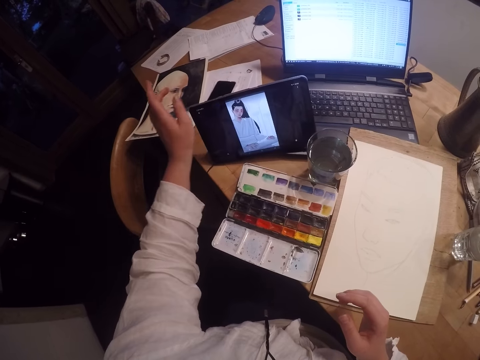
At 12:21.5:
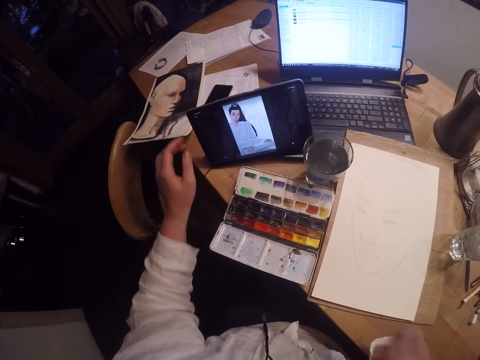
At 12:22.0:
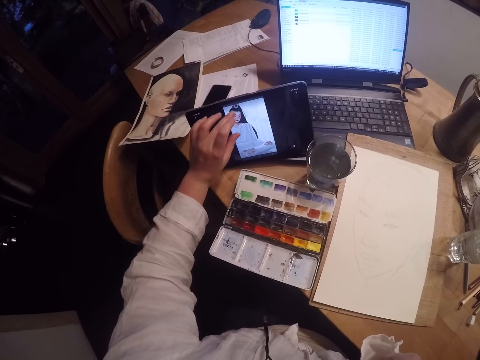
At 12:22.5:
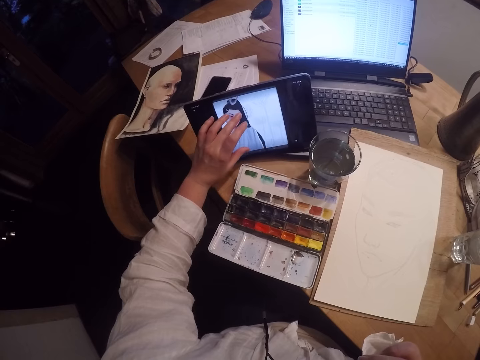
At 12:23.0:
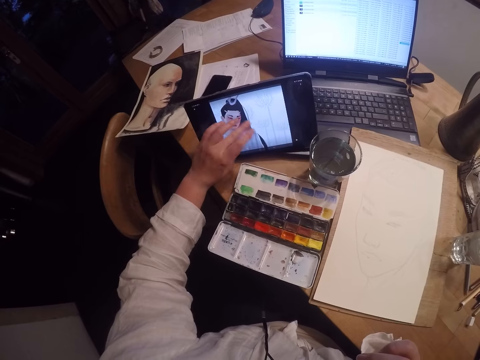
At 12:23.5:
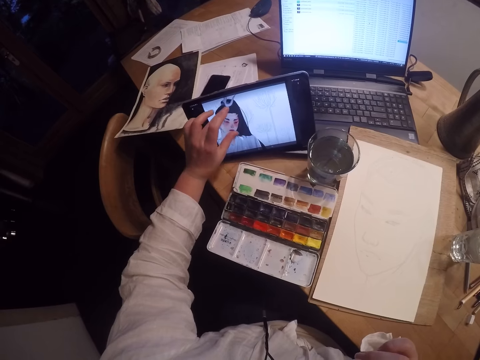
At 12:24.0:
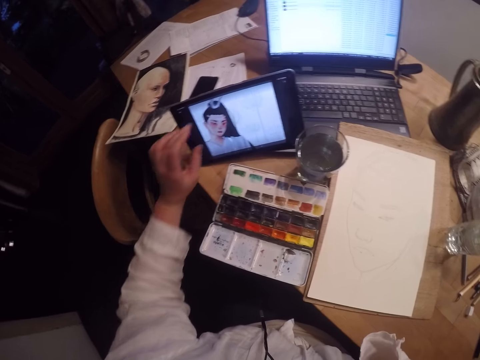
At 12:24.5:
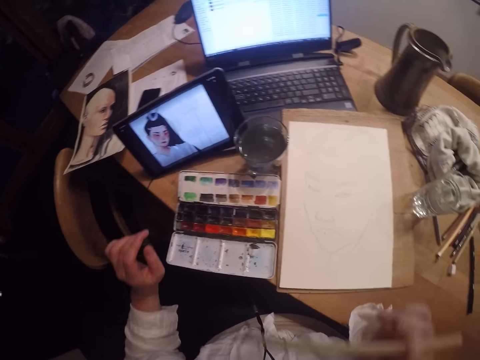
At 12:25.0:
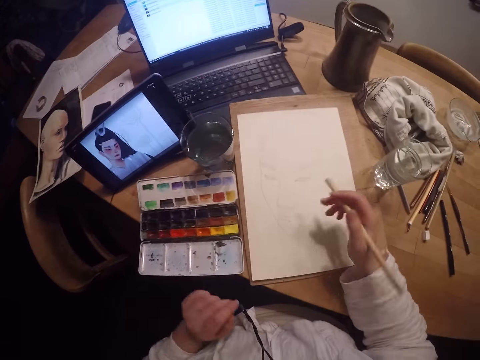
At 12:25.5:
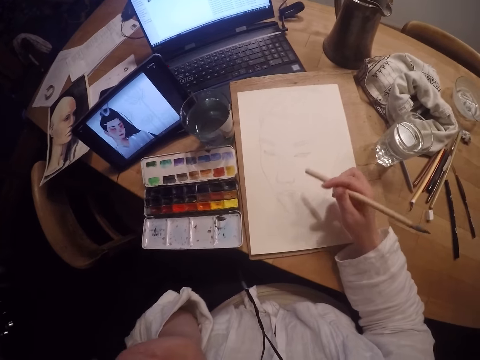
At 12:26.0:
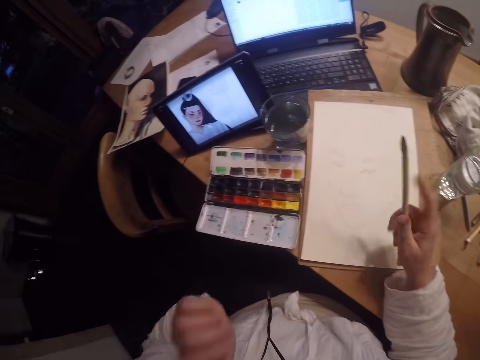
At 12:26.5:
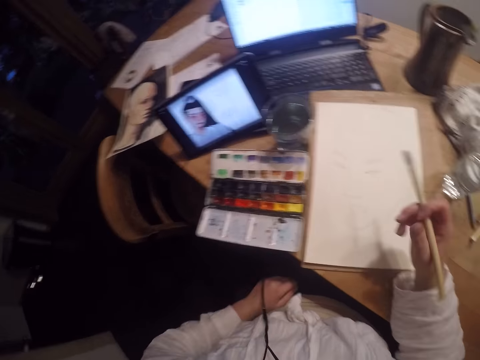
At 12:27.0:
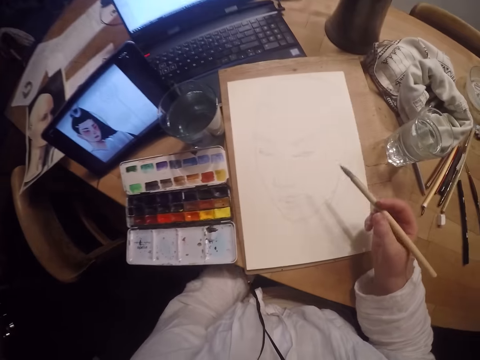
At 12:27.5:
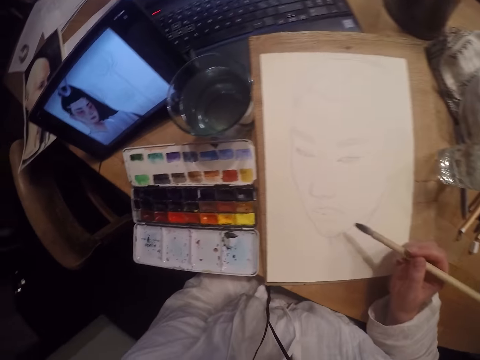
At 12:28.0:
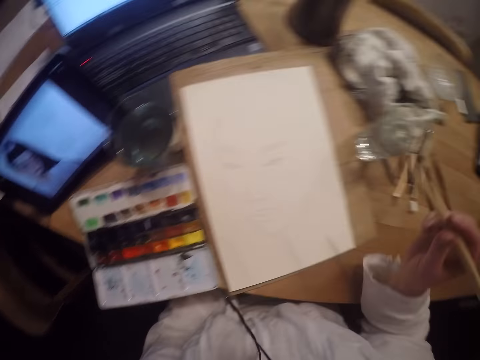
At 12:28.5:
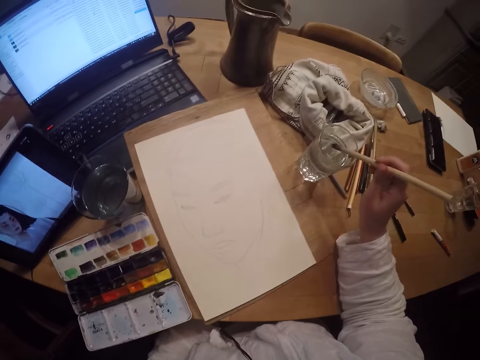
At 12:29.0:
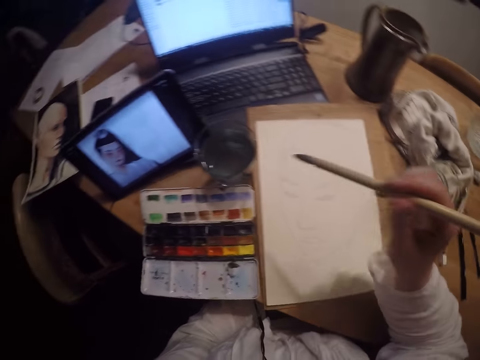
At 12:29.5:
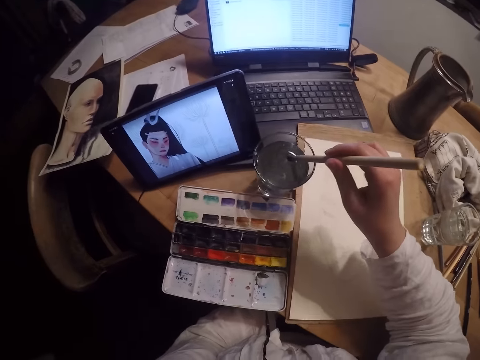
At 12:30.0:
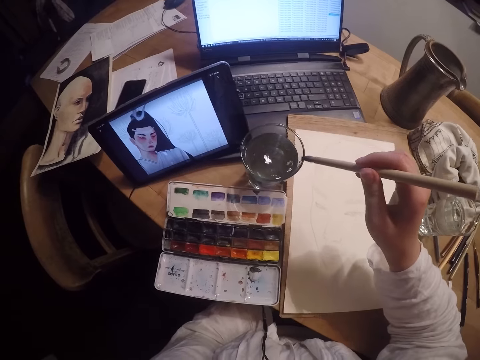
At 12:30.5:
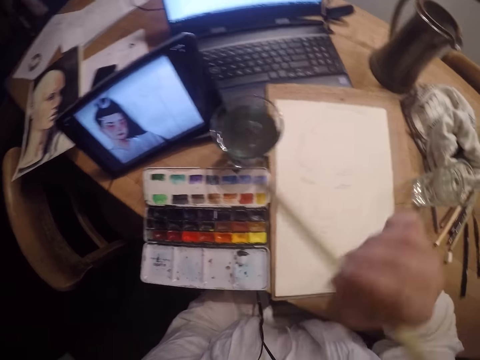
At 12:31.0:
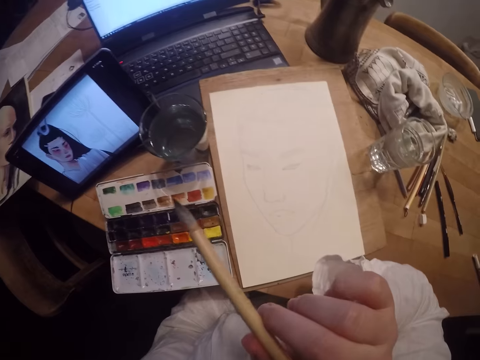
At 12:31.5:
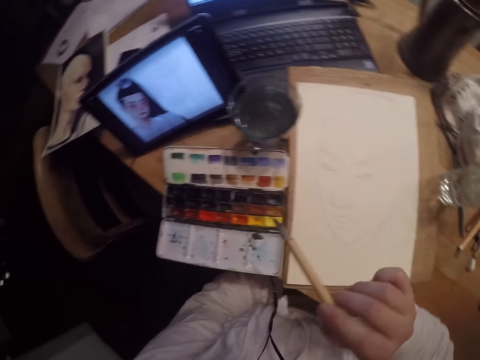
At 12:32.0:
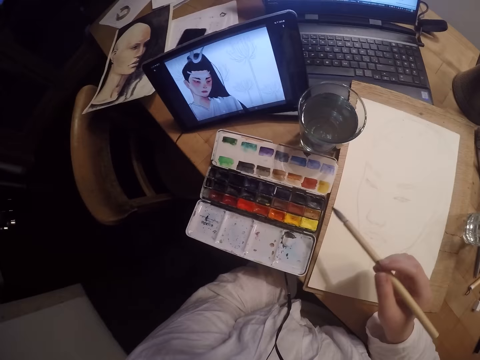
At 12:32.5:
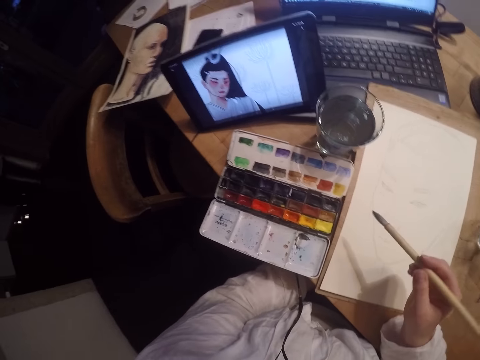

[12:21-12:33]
The camera wearer removes the paint brush from her mouth with her right hand. She picks up the brush. She dips the paint brush into the glass cup with water. She scrapes off excess water from the brush on the edge of the cup. She touches her face with her right hand.

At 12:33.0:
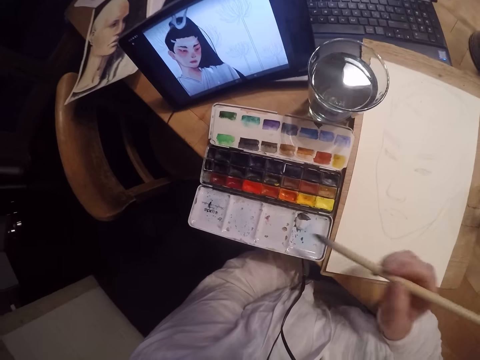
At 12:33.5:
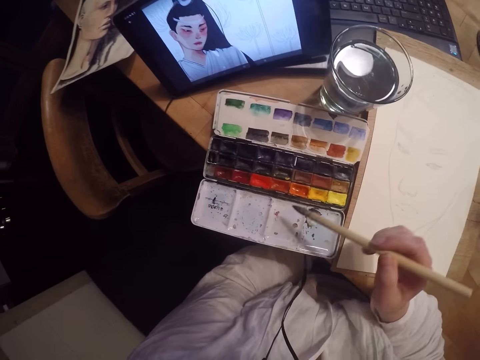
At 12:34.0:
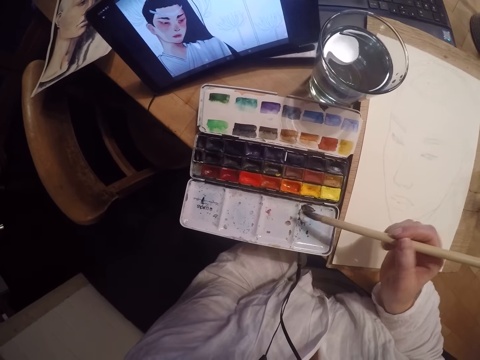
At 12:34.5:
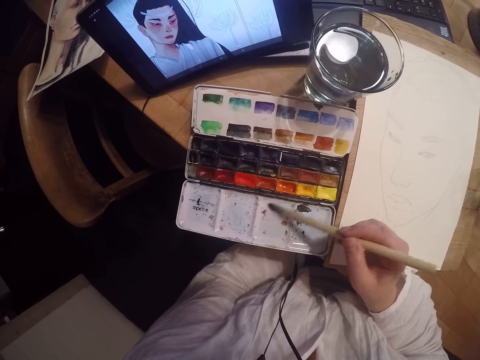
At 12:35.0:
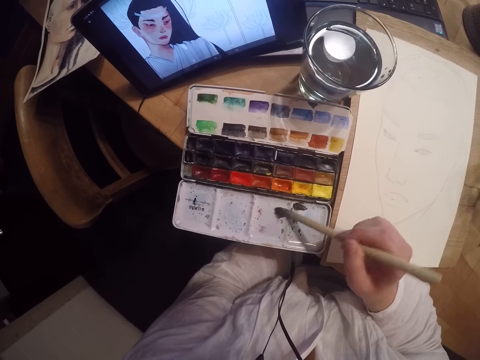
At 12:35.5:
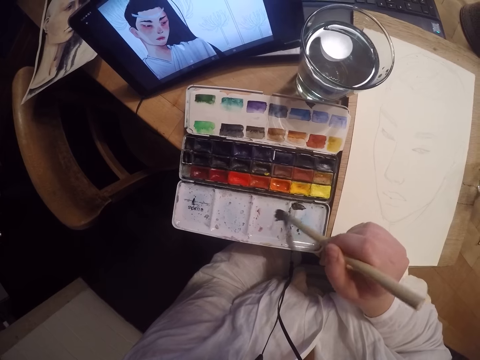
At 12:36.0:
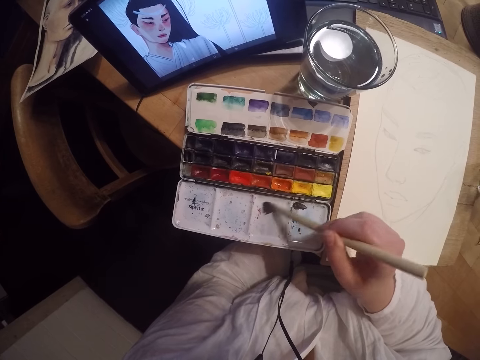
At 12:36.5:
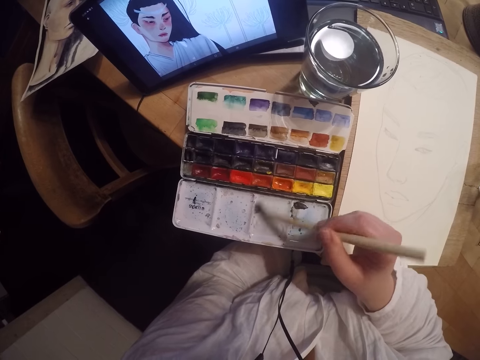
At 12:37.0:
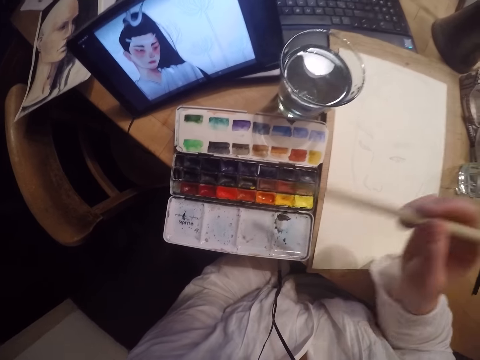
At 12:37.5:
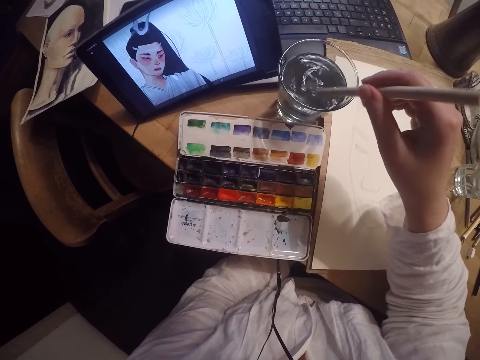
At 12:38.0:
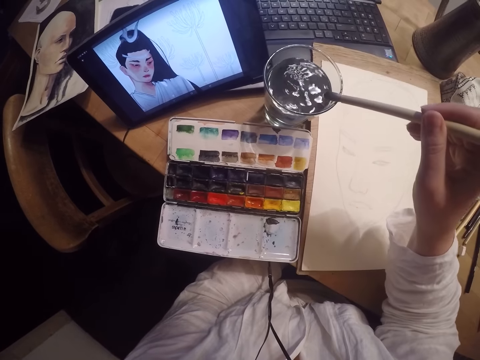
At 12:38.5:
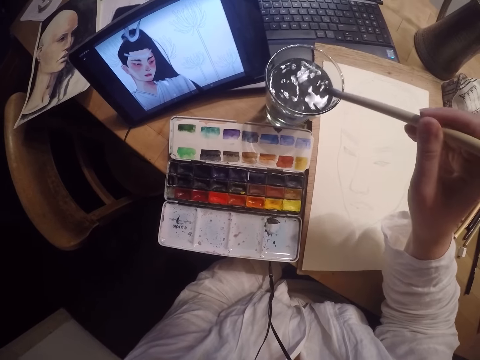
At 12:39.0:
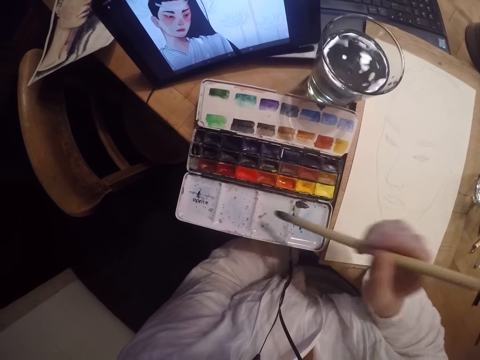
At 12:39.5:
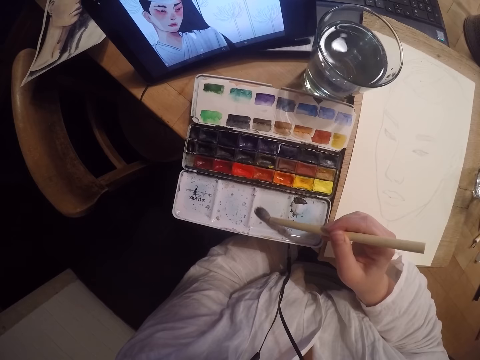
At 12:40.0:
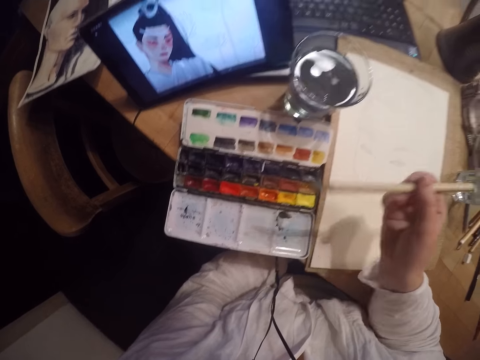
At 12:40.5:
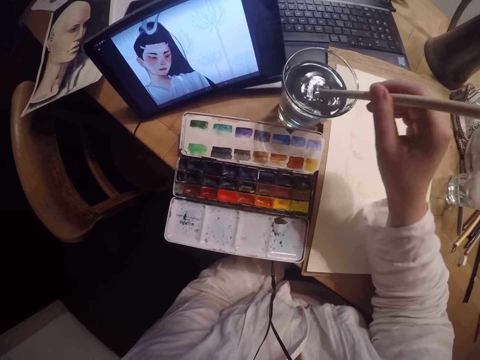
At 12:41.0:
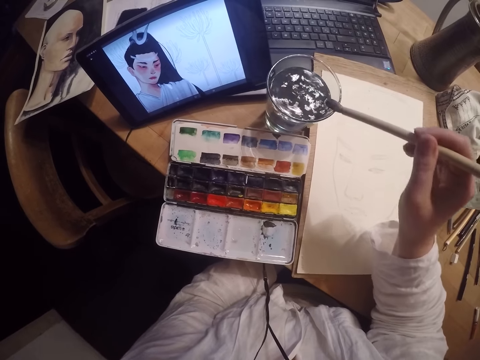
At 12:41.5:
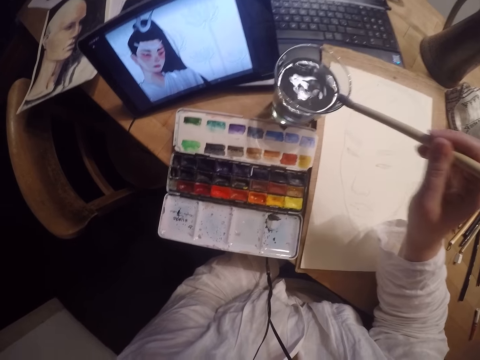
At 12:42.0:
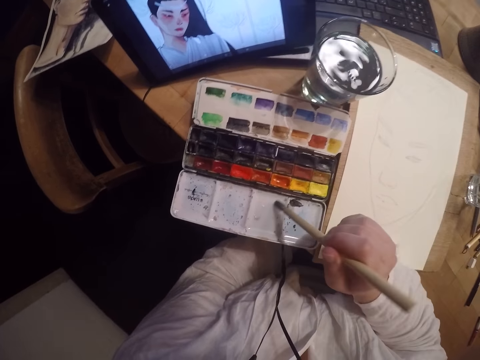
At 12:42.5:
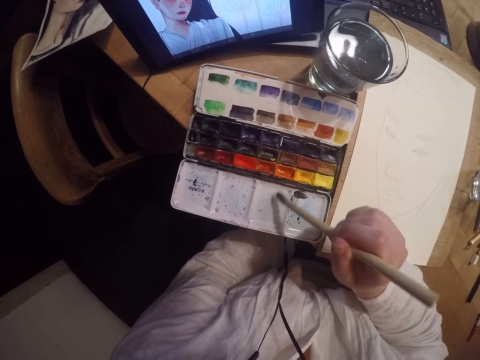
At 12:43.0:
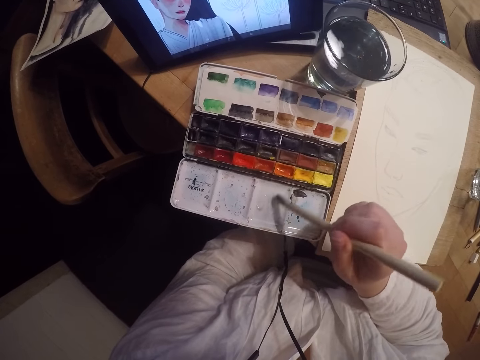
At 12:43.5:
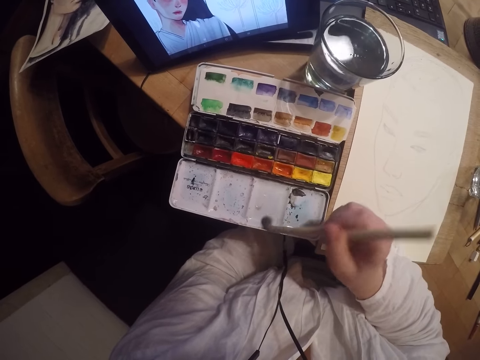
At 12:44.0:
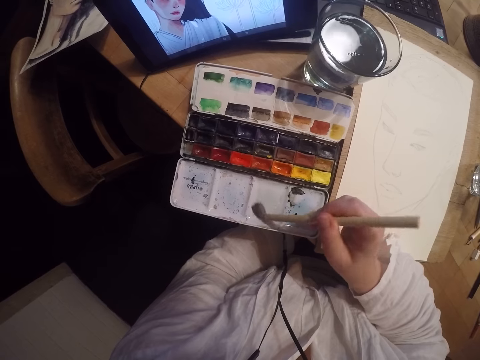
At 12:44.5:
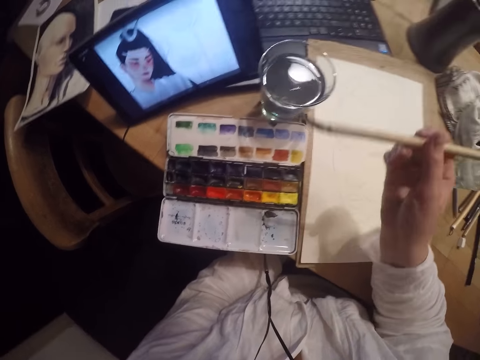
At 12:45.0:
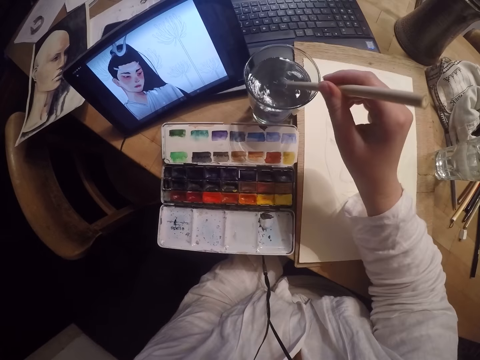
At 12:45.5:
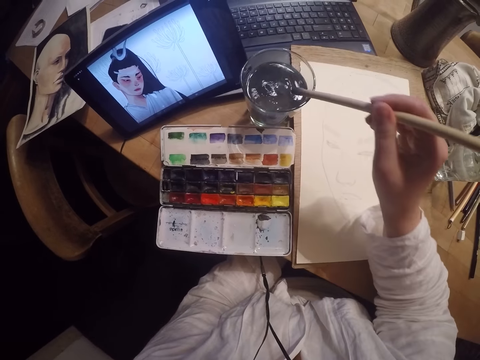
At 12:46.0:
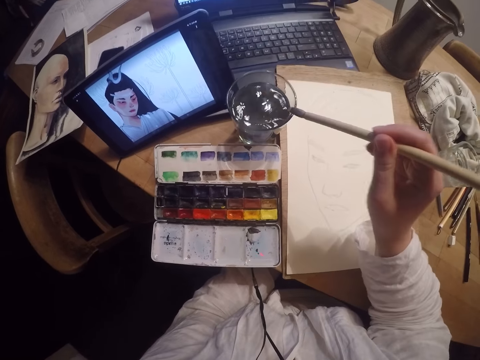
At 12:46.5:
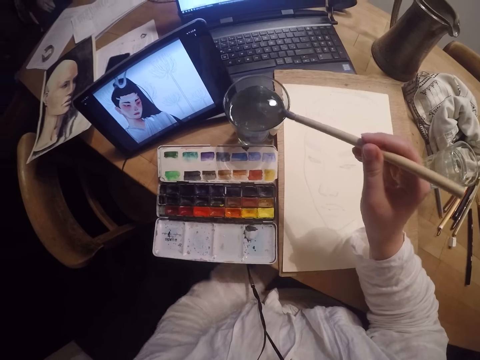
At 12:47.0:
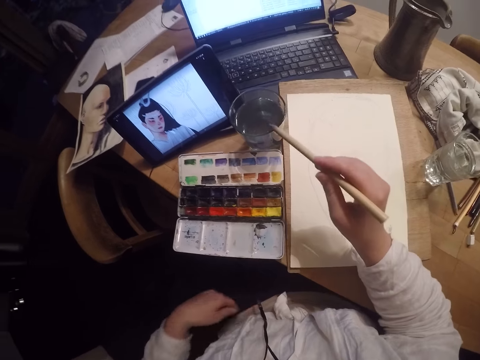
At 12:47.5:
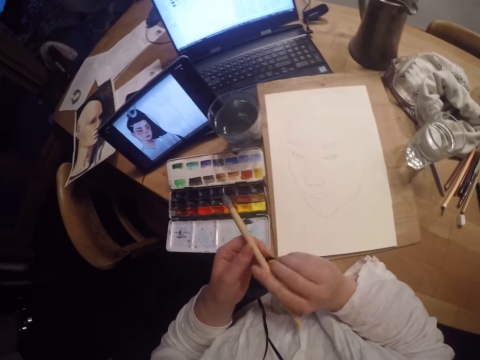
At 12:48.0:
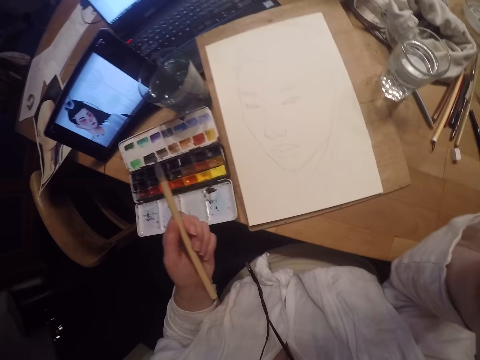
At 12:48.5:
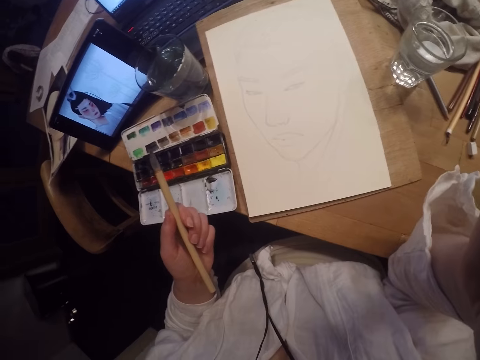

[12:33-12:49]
The camera wearer swirls an empty part of the paint palette with the paint brush. She dips the paint brush into the glass cup with water. She scrapes off excess water from the brush on the edge of the cup. She touches the empty part of the paint palette with the paint brush. She dips the paint brush into the glass cup with water. She scrapes off excess water from the brush on the edge of the cup. She swirls the empty part of the paint palette with the paint brush. She dips the paint brush into the glass cup with water. She scrapes off excess water from the brush on the edge of the cup. She passes the paint brush from her left hand to her right hand. She adjusts the camera with her right hand. She touches her head gear.
